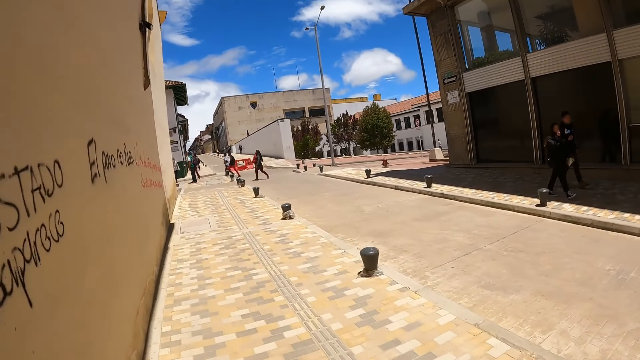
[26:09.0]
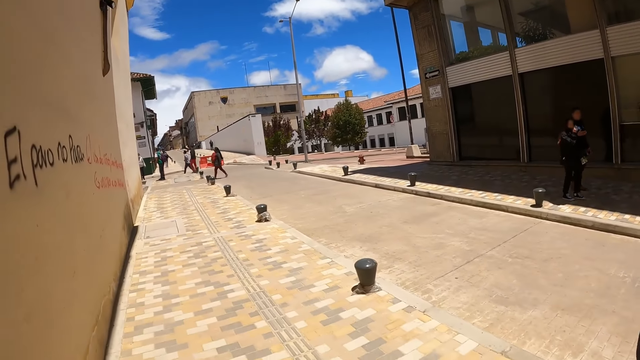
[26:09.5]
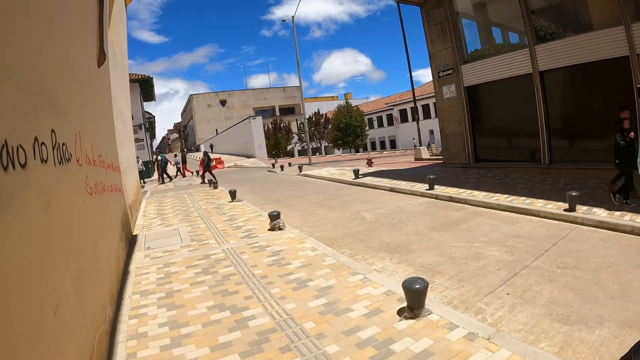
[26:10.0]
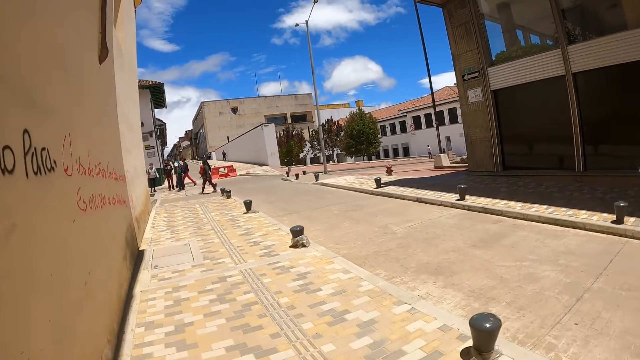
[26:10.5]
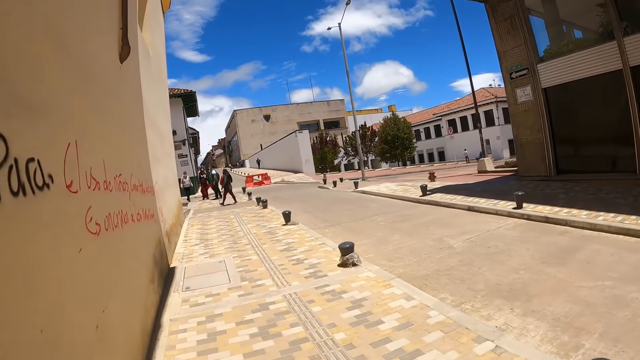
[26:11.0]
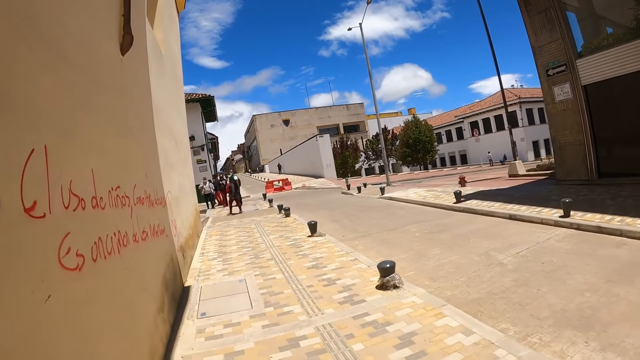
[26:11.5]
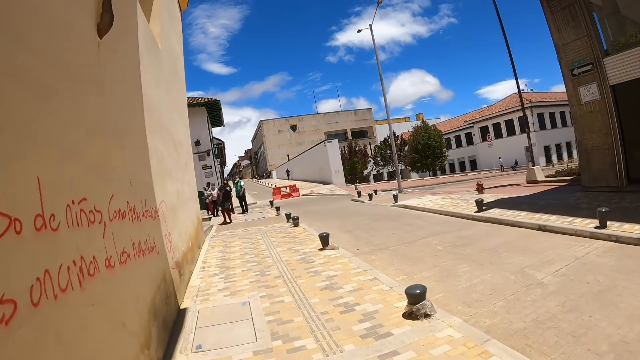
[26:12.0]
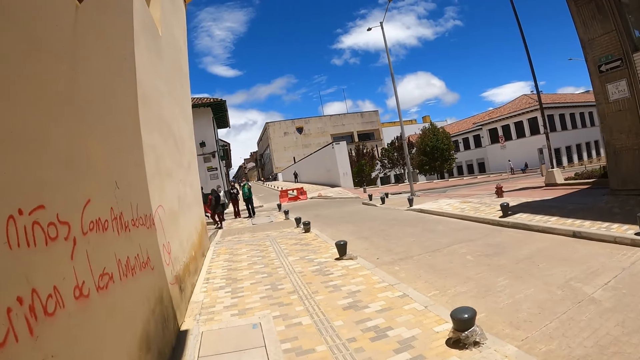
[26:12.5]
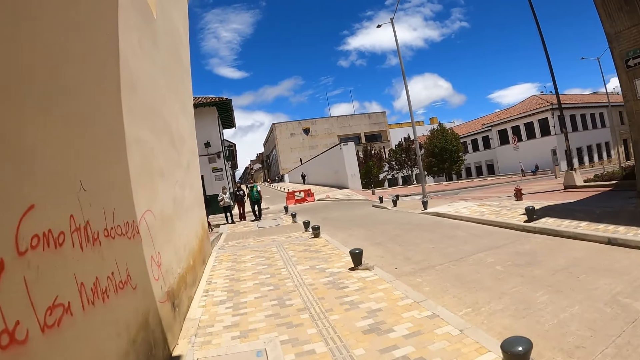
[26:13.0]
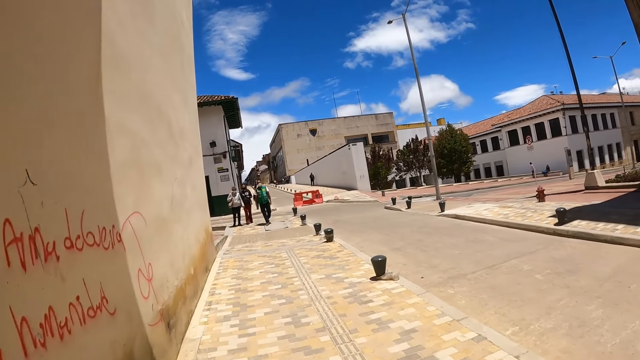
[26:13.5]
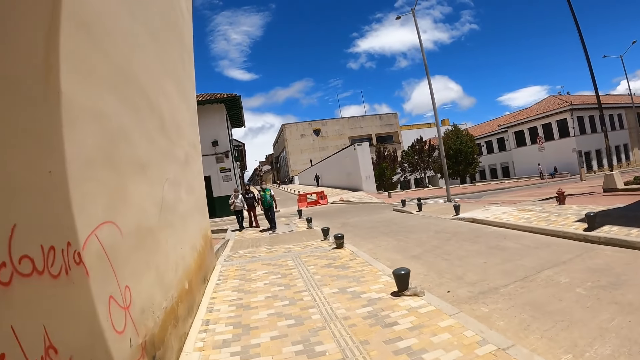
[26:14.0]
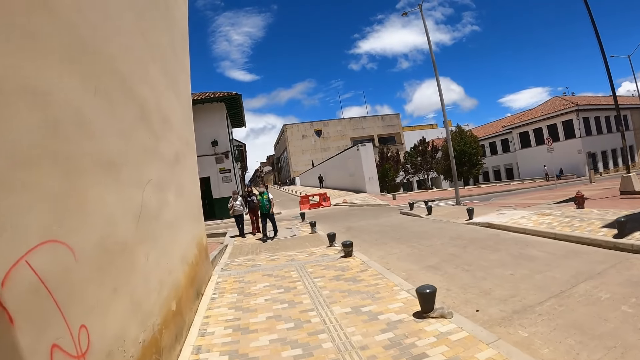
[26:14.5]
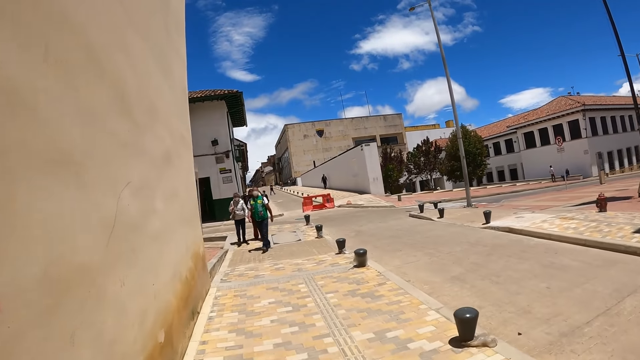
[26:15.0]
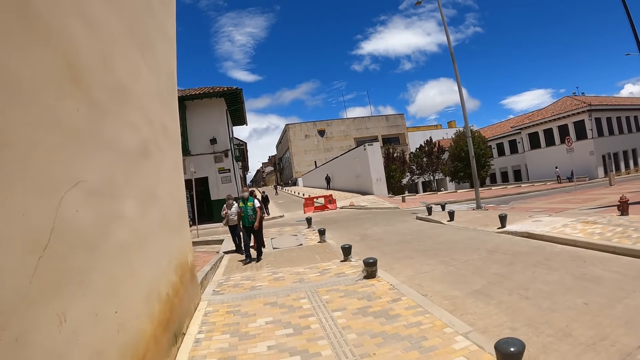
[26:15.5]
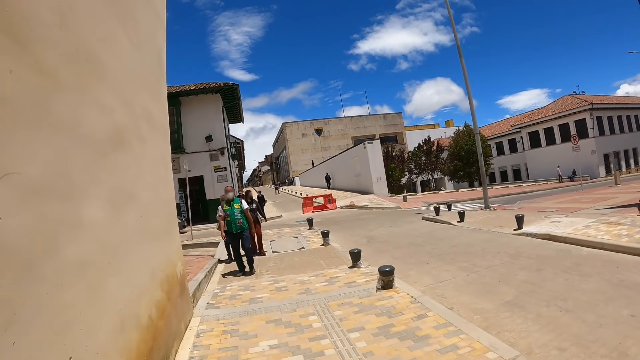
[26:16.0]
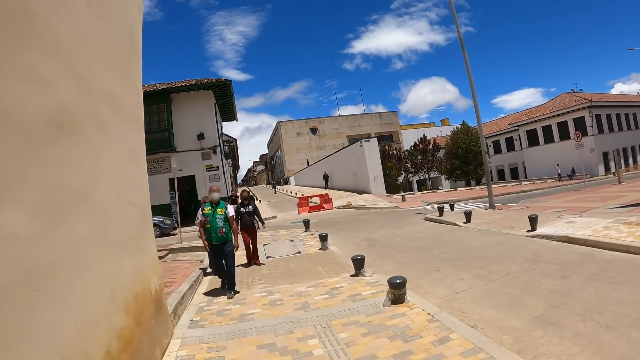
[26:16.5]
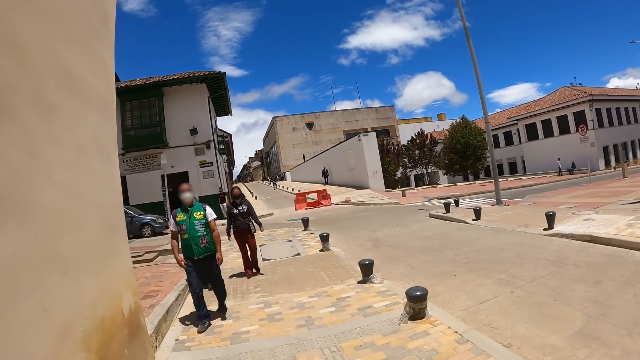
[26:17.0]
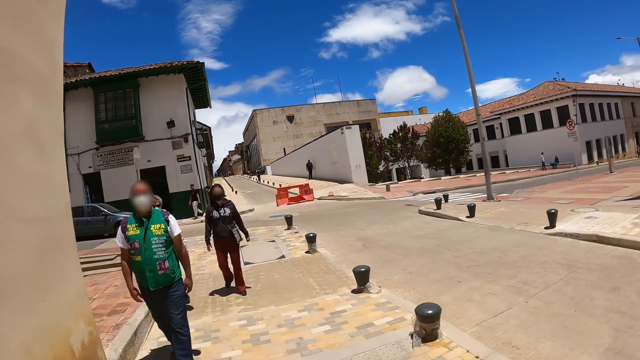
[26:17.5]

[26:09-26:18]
The woman walks along.

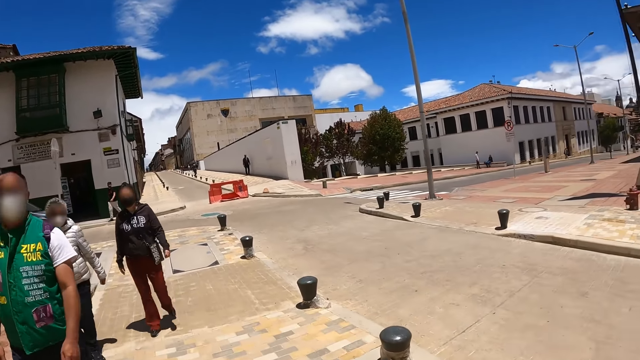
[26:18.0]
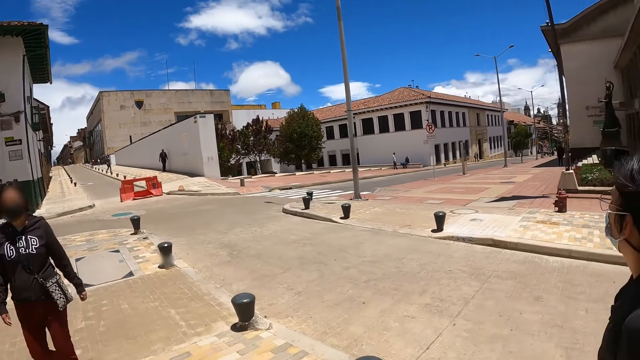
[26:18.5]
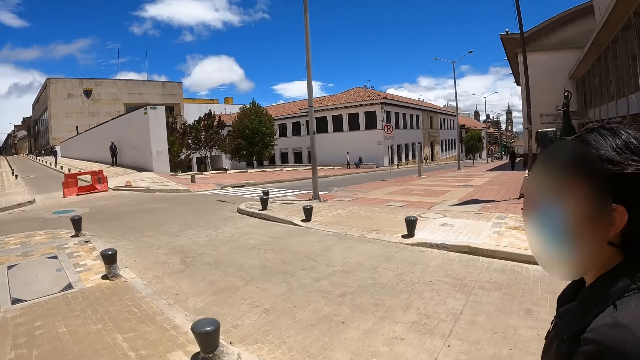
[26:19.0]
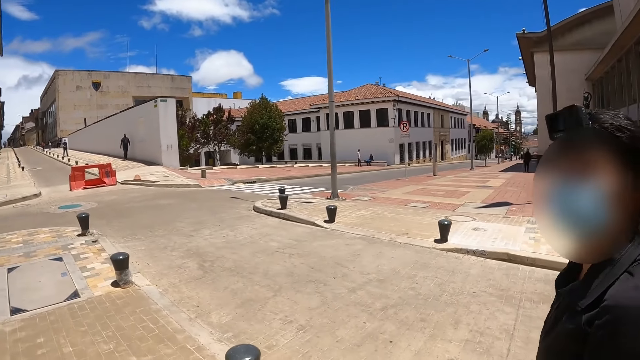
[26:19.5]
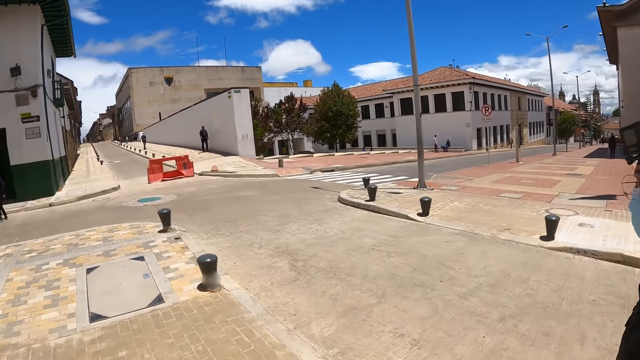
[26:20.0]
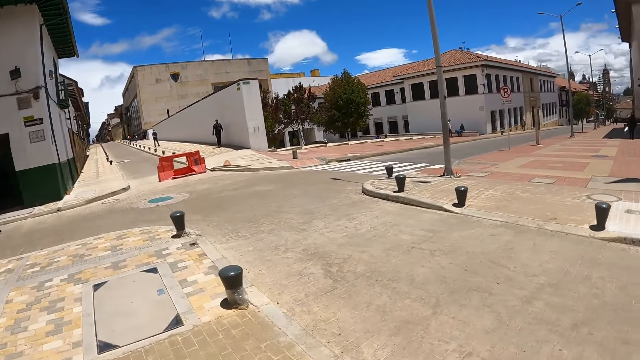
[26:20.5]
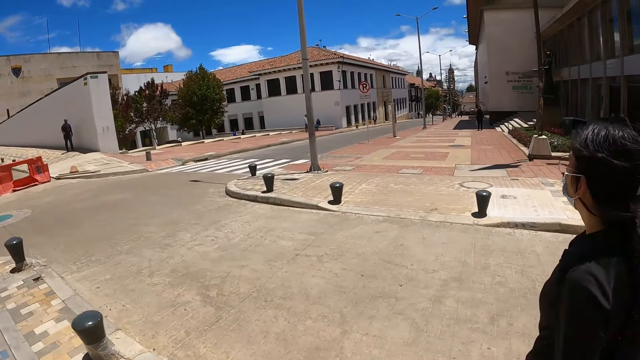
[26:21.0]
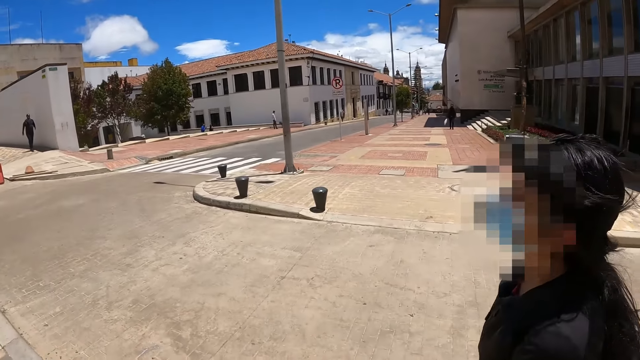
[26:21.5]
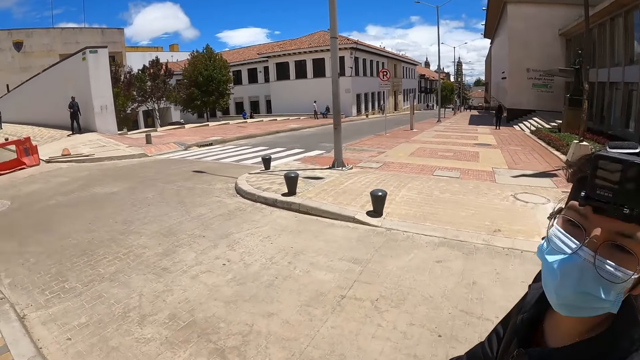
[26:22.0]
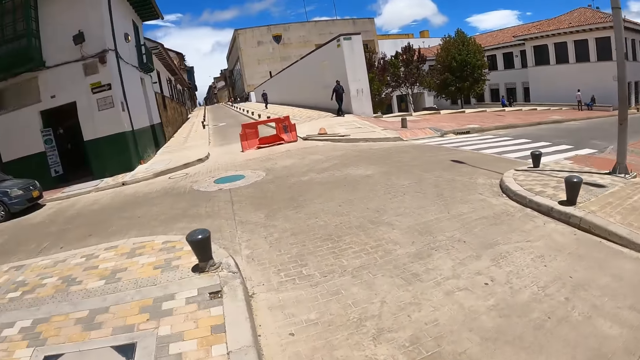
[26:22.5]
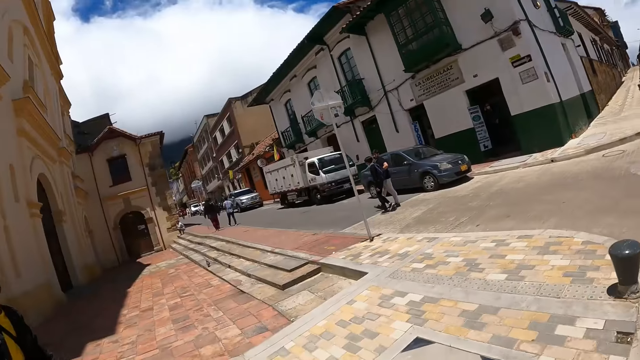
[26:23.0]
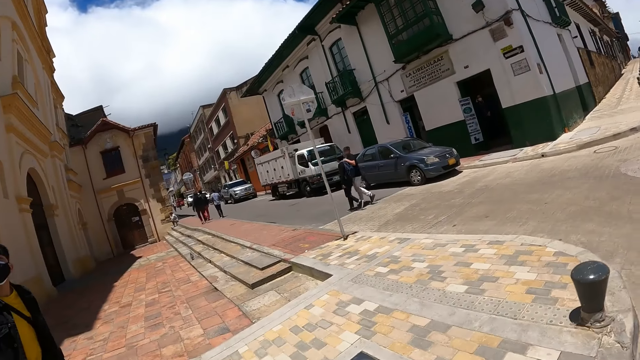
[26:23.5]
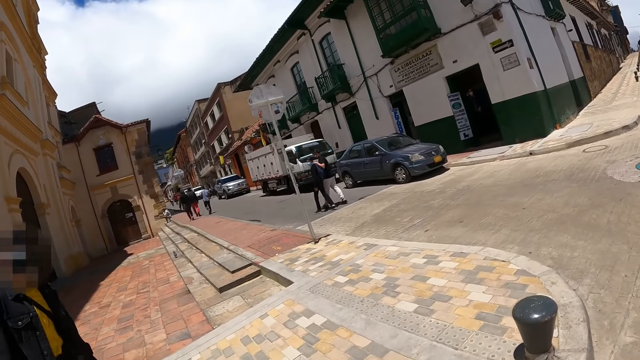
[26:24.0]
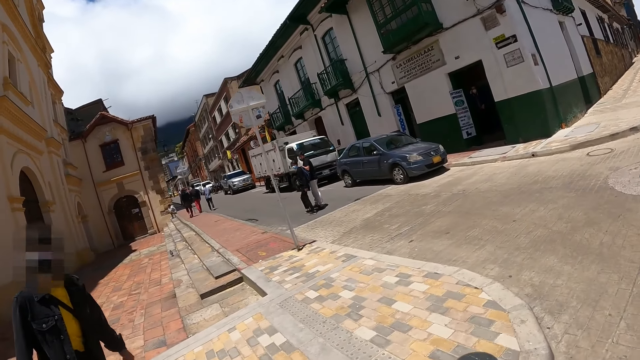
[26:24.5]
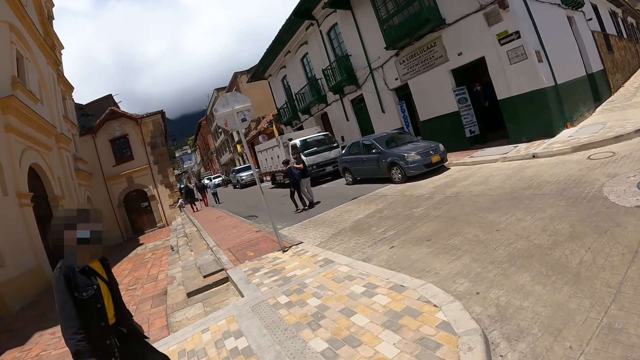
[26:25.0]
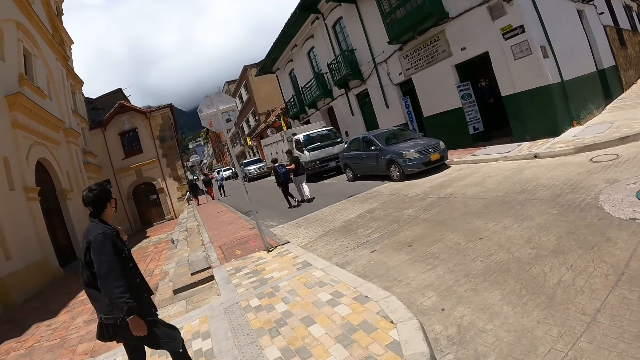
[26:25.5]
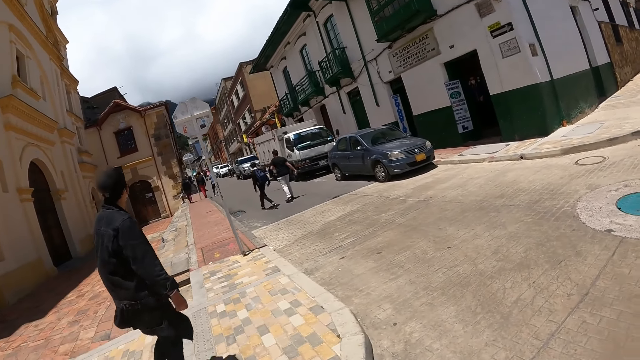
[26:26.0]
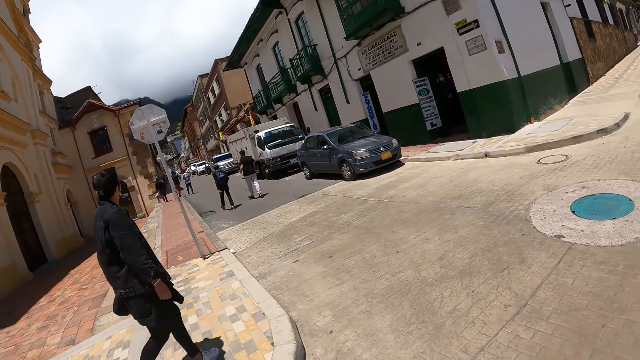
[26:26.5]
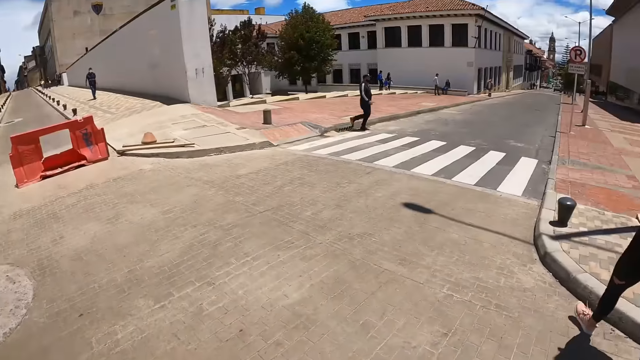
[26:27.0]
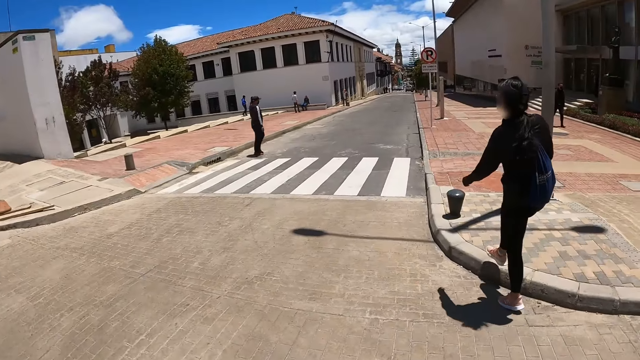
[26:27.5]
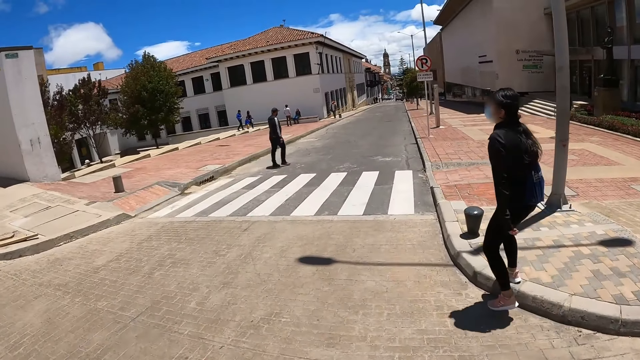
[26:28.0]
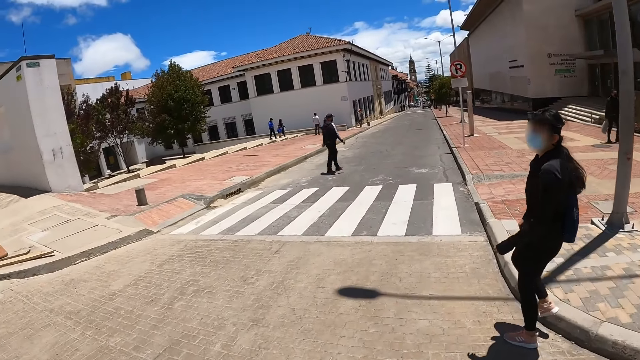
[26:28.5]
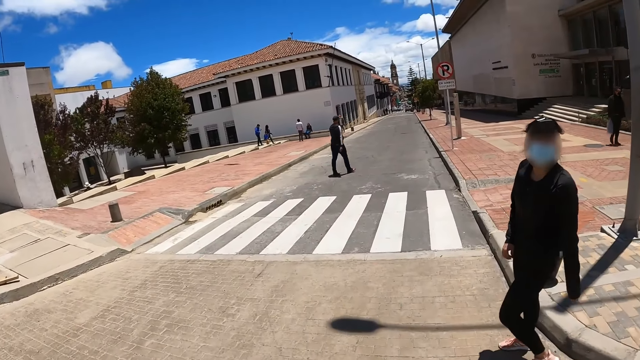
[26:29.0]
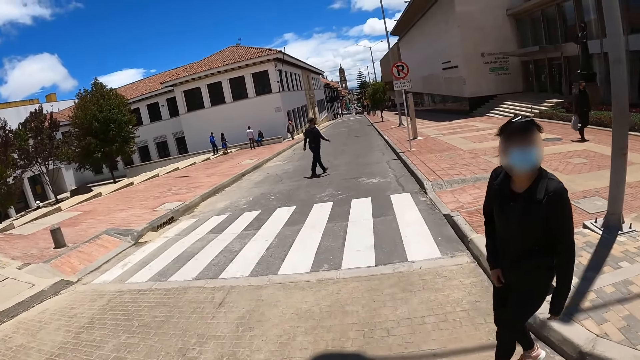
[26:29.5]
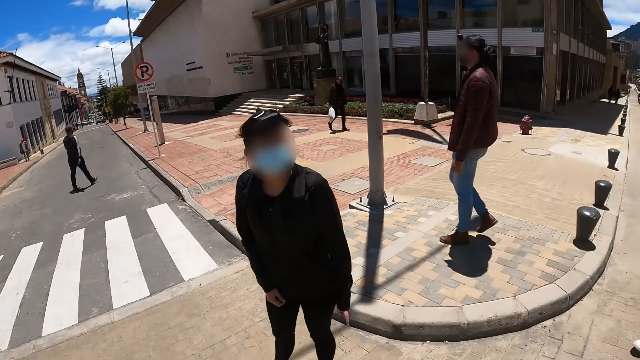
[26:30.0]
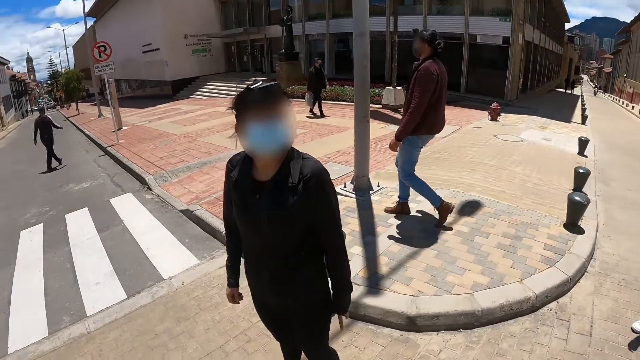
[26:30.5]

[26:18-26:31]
The camera wearer turns a little. They look at a lady. The woman walks along. A man walks along. The camera wearer crosses the road. The woman turns around.
